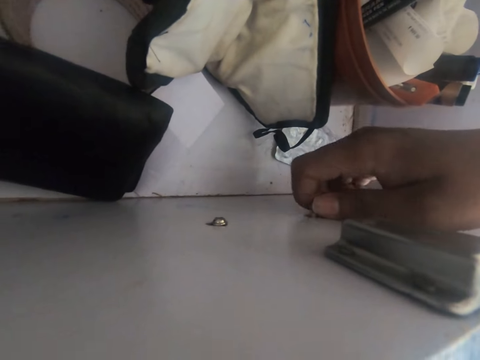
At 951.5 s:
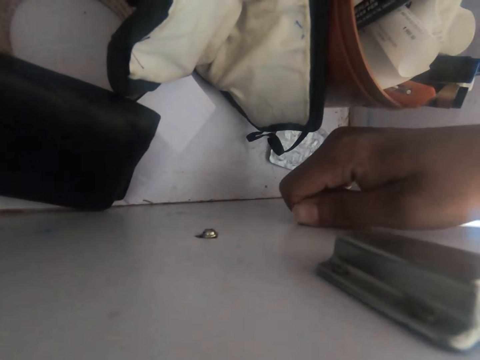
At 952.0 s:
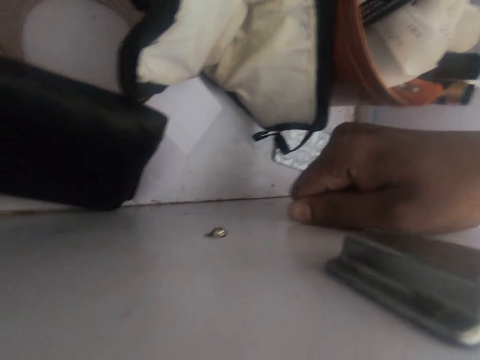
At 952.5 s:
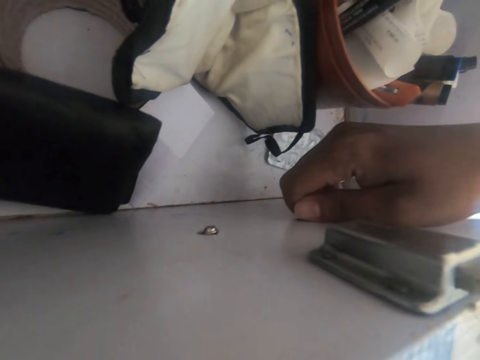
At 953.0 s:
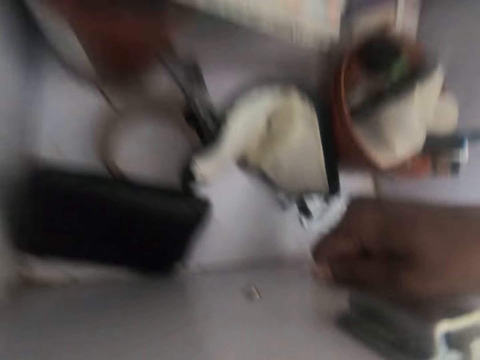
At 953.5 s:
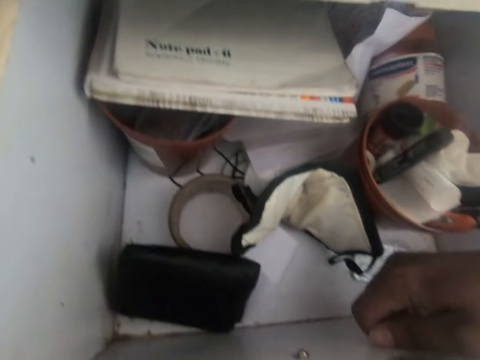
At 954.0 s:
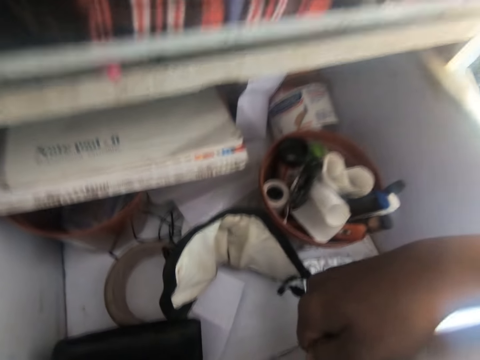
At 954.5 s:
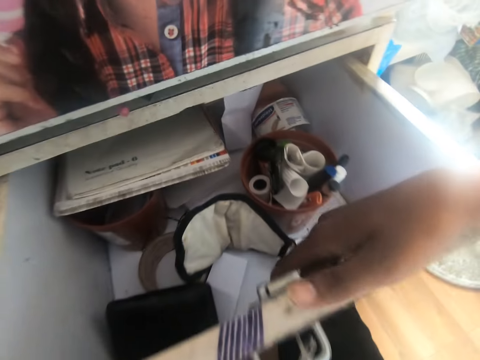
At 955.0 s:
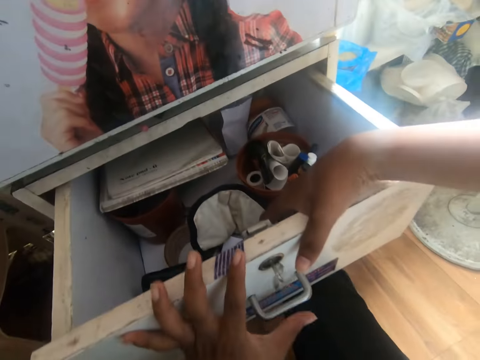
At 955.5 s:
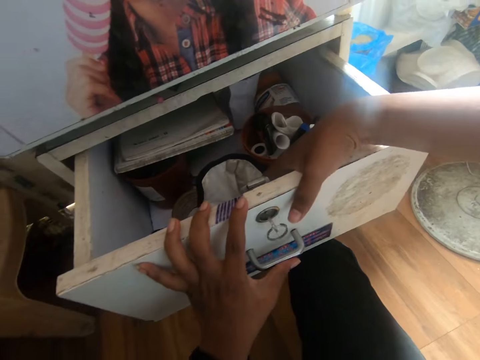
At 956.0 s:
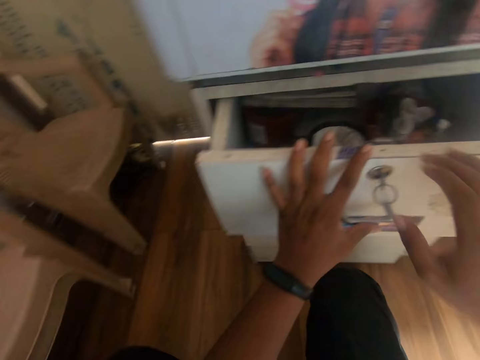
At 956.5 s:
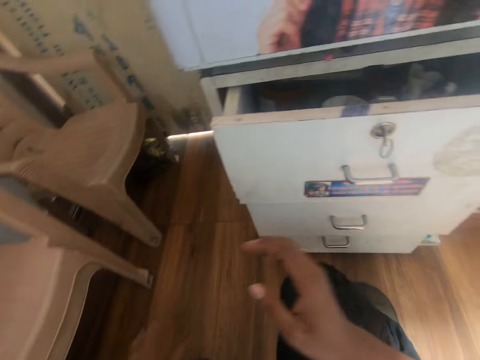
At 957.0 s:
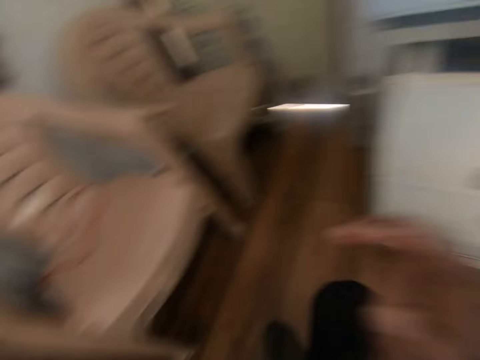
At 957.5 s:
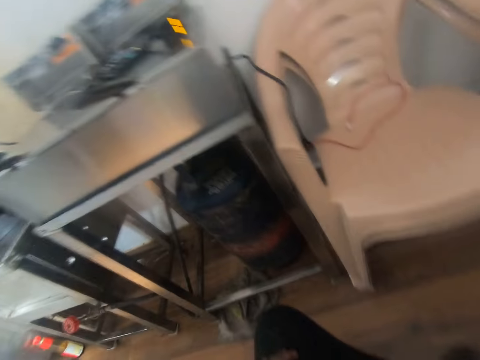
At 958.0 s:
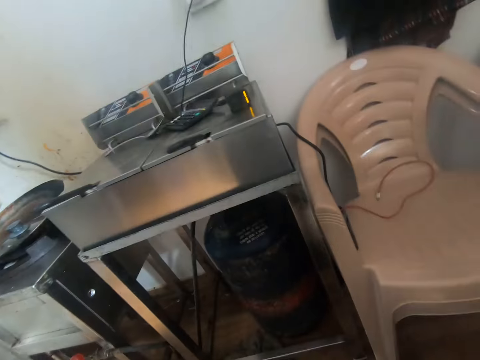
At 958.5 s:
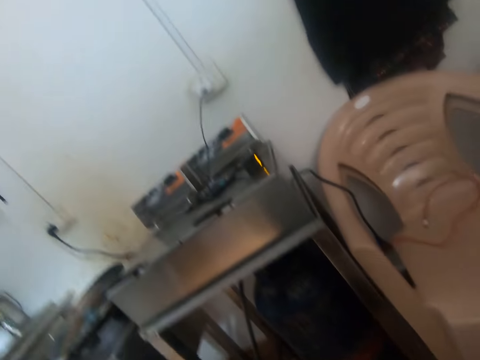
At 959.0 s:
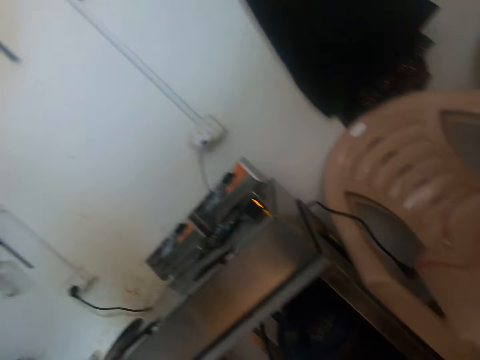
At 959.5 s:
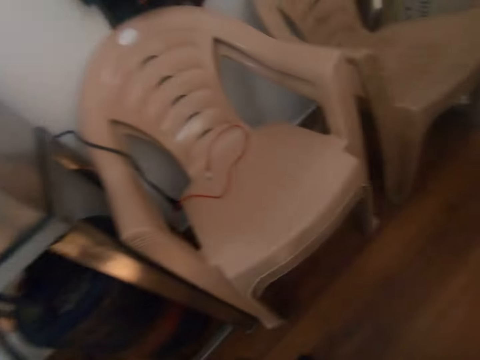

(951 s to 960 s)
The camera wearer rolls the other screwdriver inside the drawer with his hand. He closes the drawer with his hands. He turns around.

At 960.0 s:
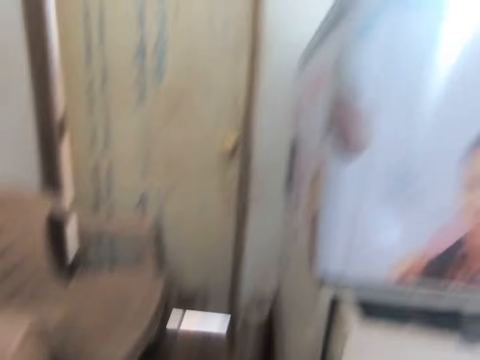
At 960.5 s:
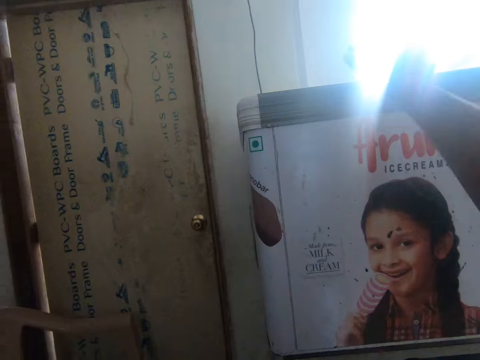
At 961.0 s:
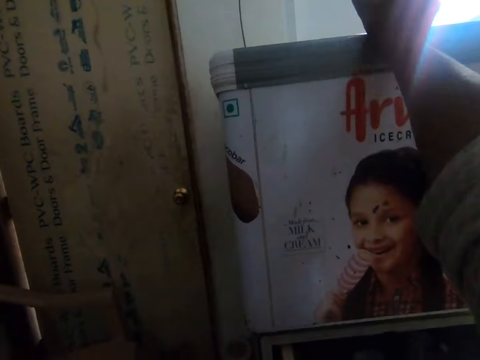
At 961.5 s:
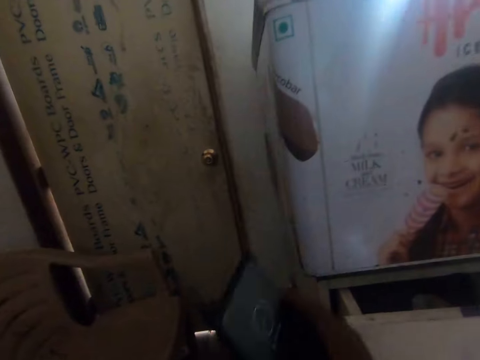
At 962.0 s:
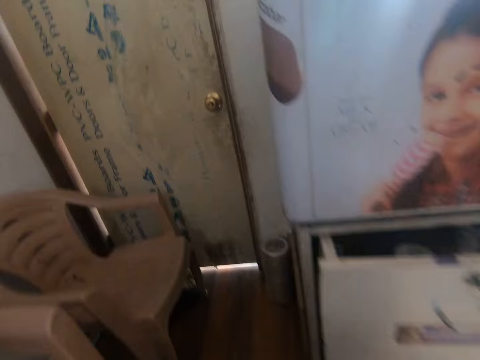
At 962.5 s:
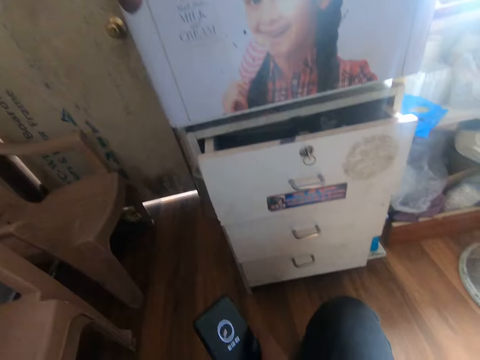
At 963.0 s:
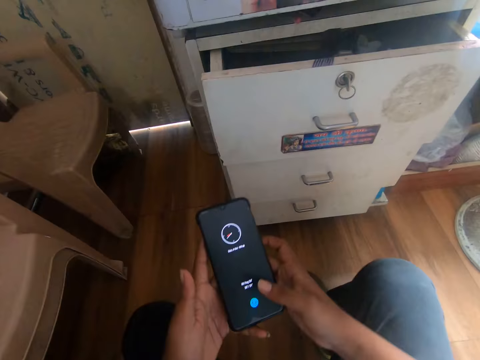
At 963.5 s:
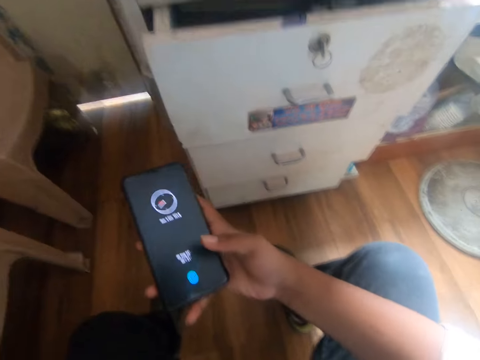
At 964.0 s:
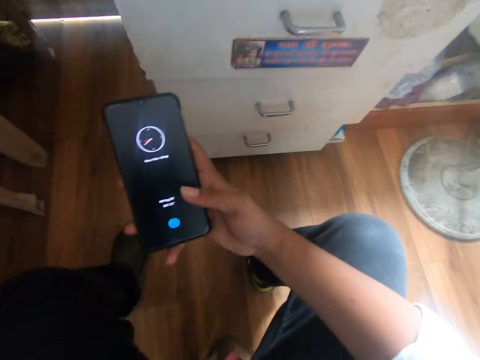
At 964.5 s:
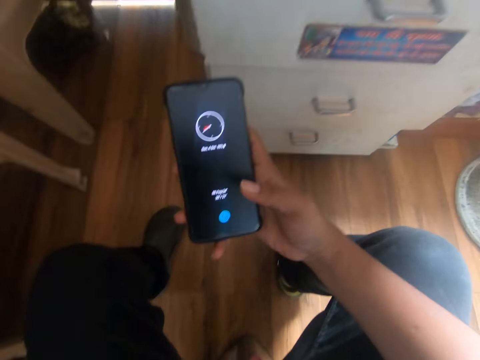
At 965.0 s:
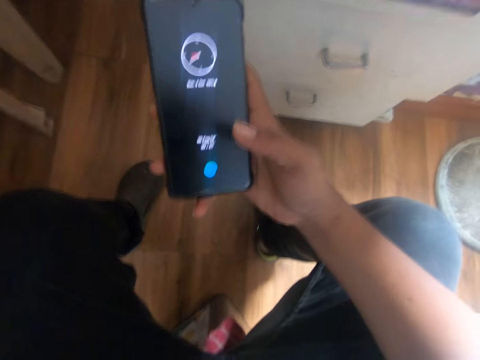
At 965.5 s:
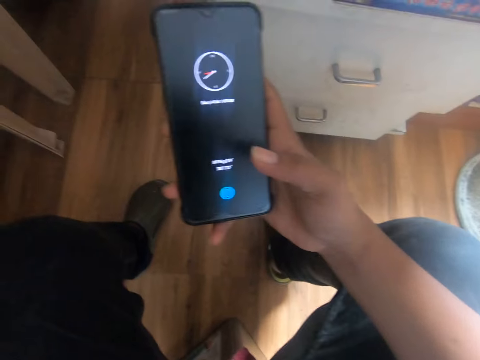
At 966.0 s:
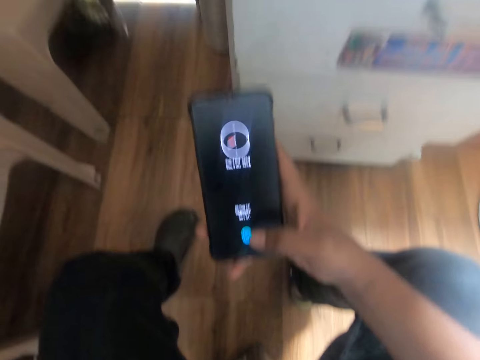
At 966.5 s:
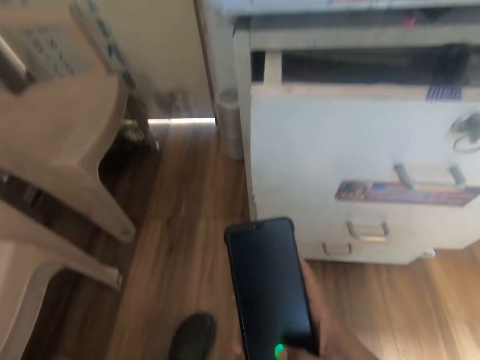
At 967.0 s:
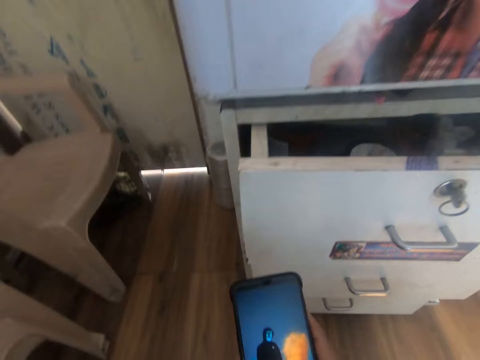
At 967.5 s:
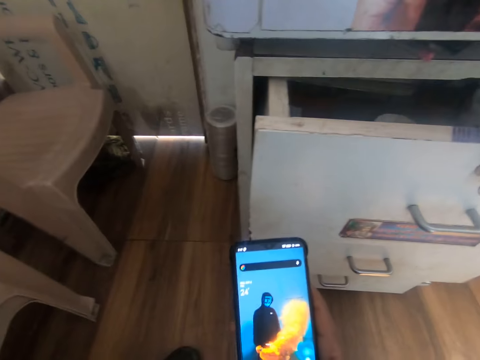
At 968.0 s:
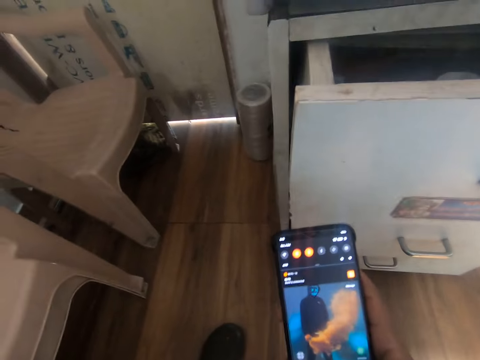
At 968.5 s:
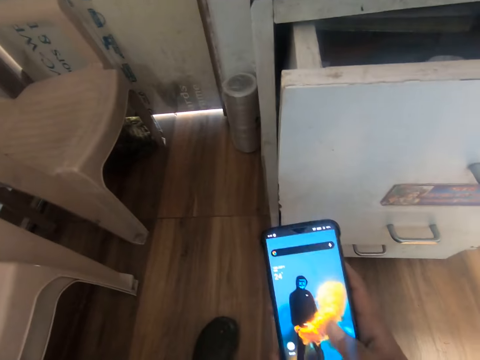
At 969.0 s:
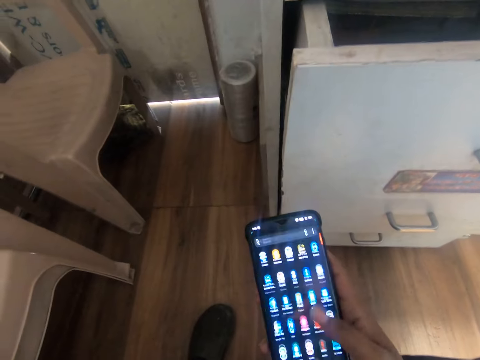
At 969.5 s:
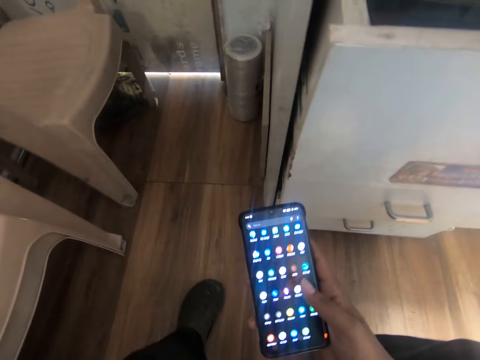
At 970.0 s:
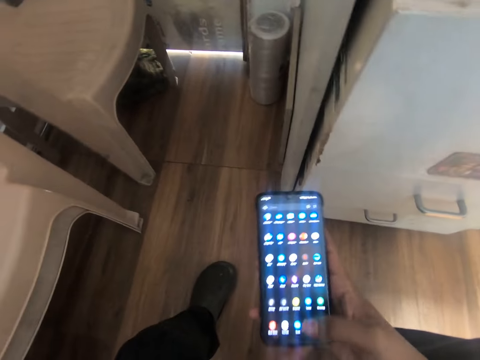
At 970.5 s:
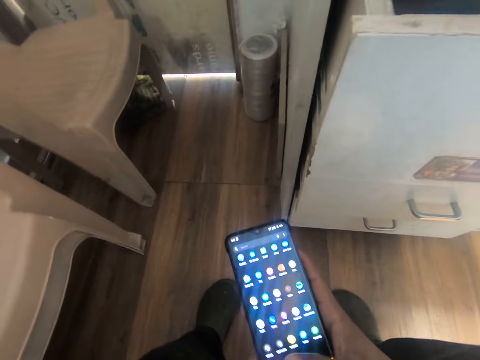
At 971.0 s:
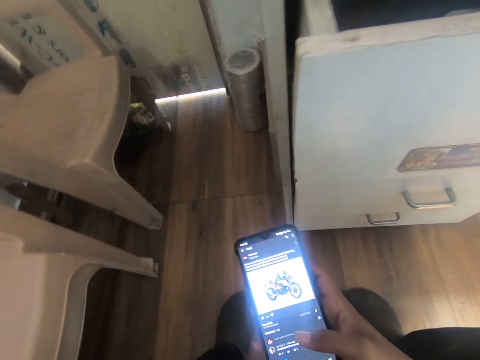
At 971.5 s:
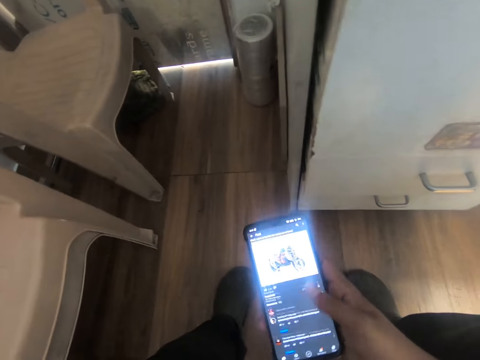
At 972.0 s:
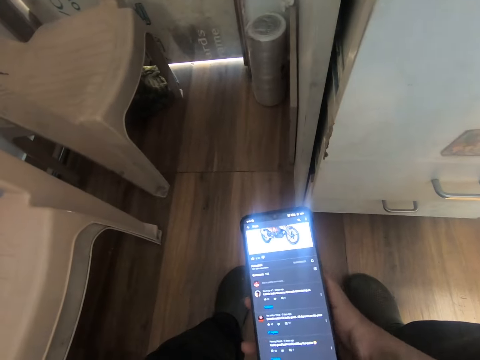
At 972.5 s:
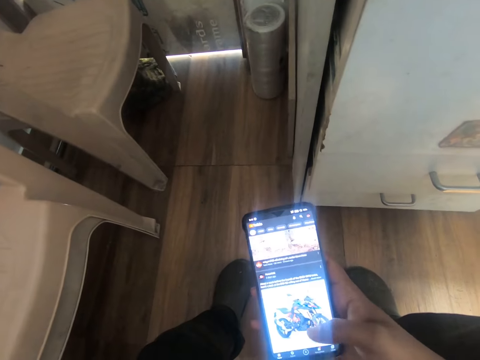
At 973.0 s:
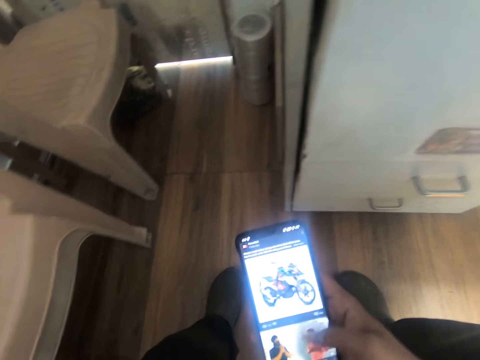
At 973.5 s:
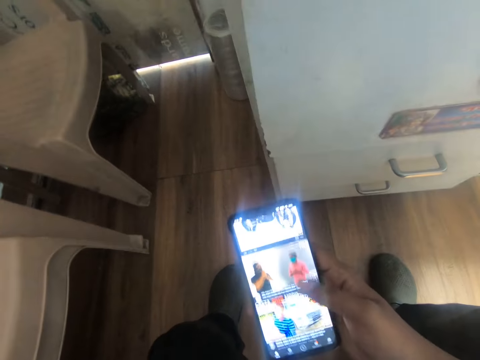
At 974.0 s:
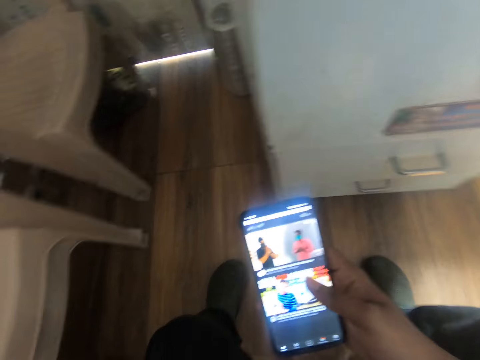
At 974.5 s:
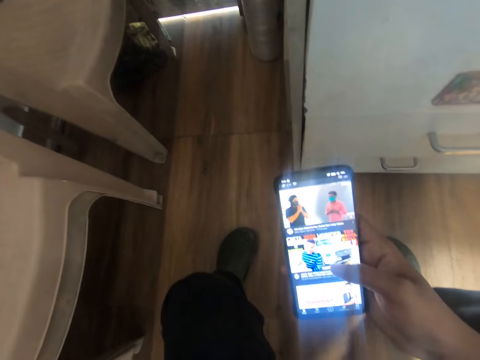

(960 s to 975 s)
The camera wearer picks up the phone on the freezer or cupboard with his right hand. He holds the phone with both hands. He operates the phone in his right hand. He sits down. He taps his phone. He scrolls up his phone.

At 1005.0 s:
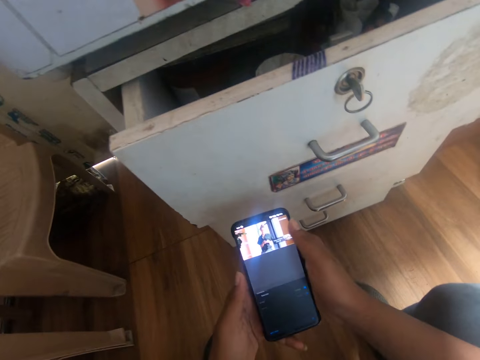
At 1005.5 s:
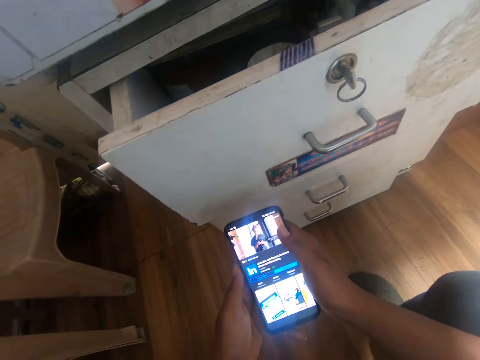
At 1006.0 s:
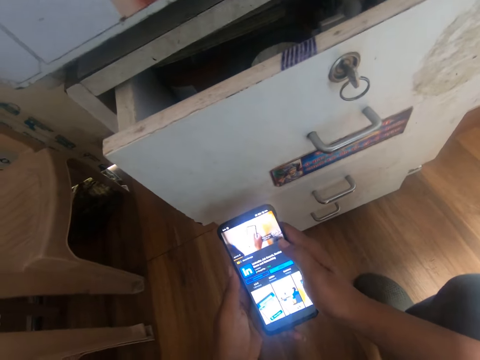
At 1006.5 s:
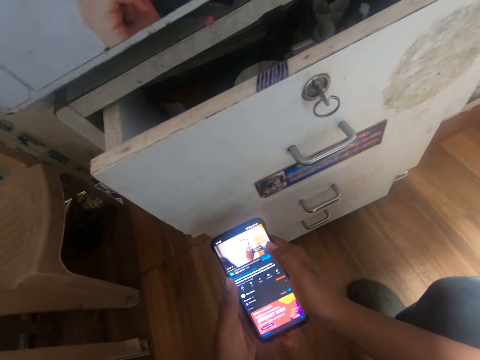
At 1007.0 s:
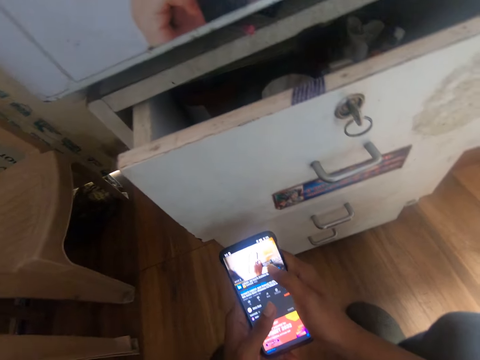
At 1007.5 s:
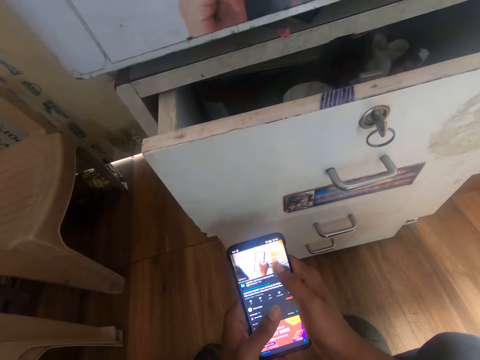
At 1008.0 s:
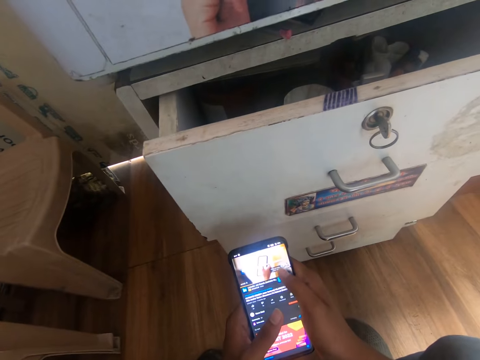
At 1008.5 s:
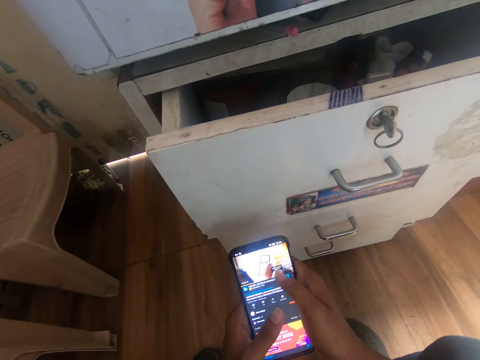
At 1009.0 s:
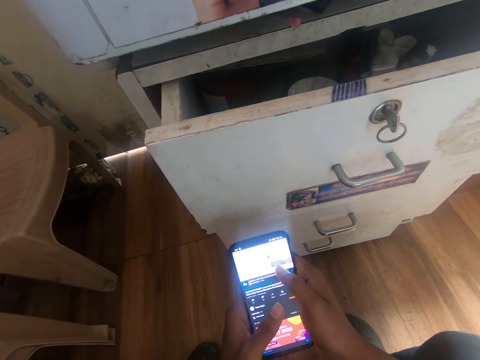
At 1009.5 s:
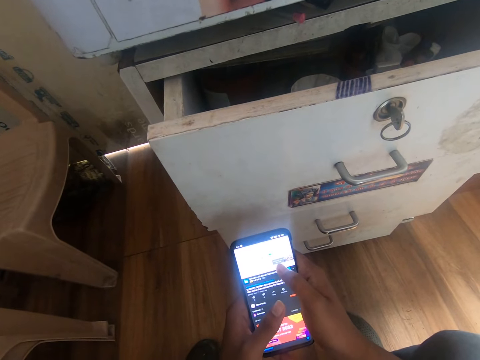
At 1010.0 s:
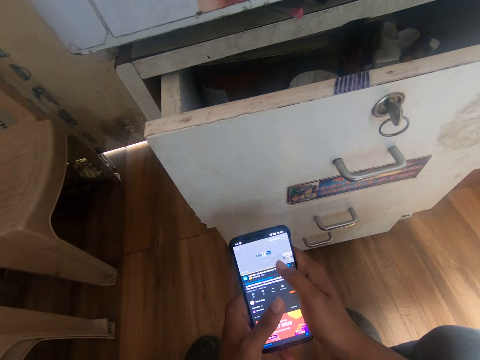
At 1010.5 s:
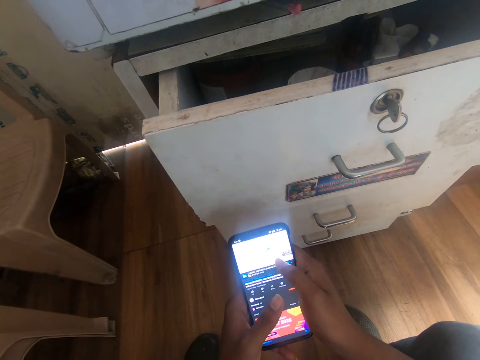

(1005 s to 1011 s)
The camera wearer selects a video in his phone.
